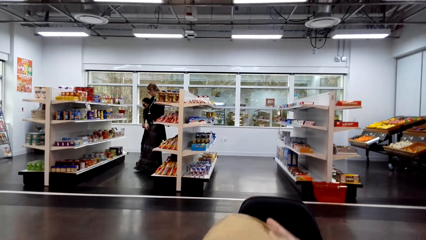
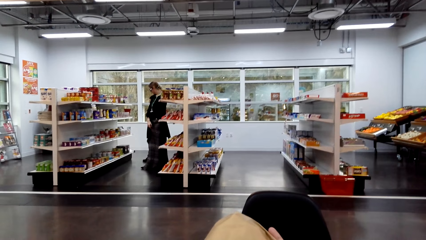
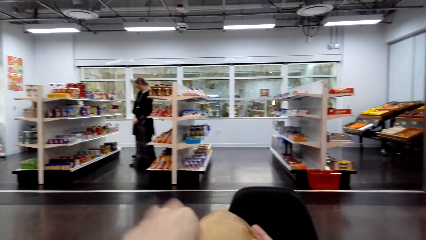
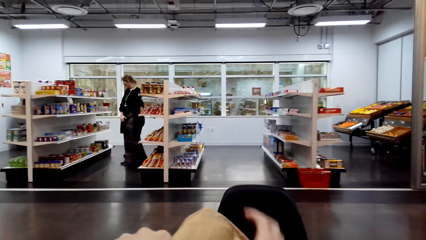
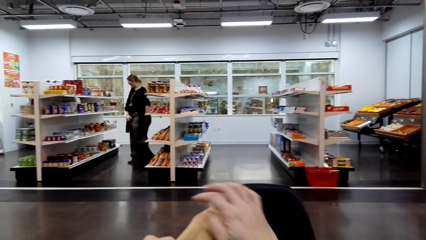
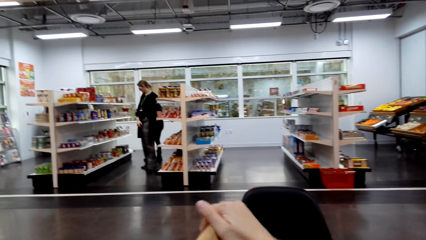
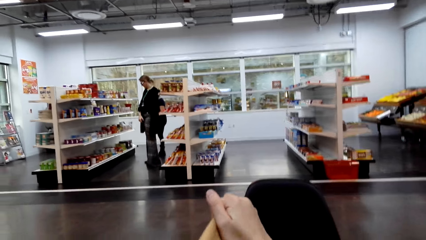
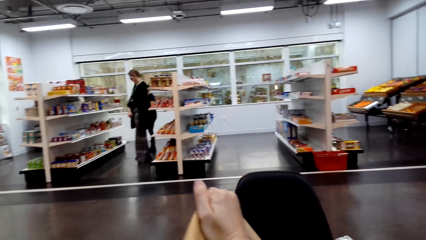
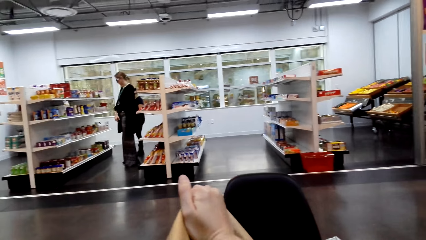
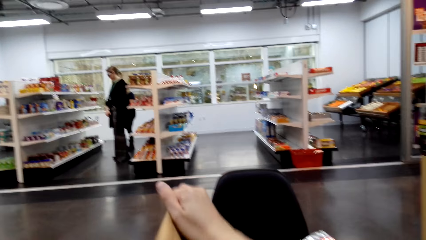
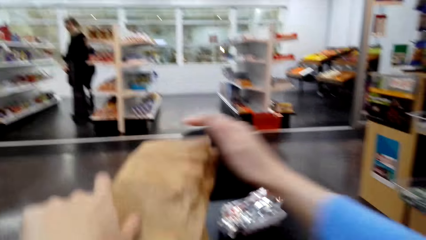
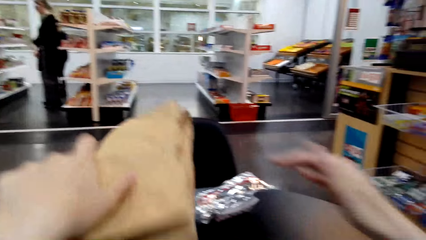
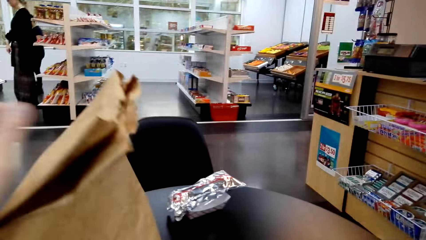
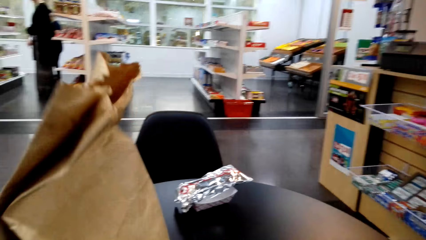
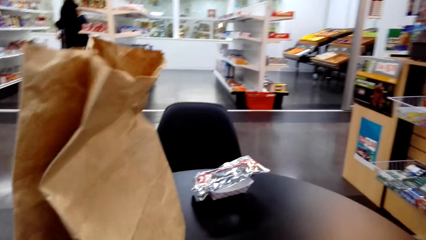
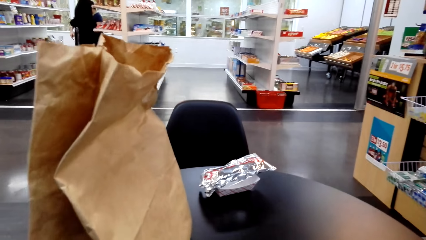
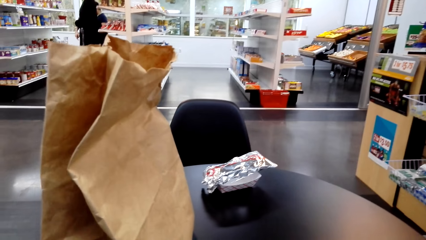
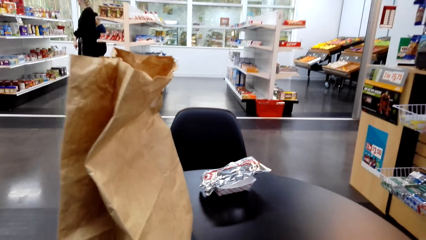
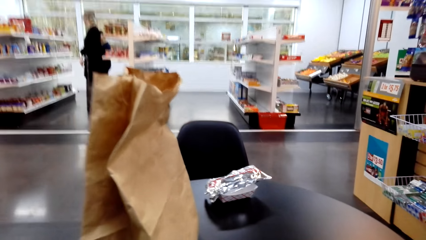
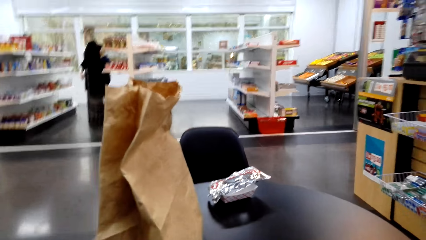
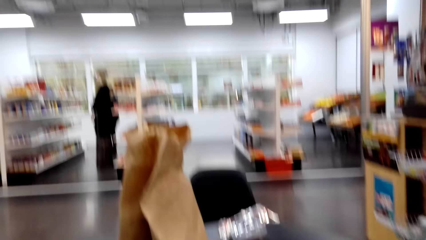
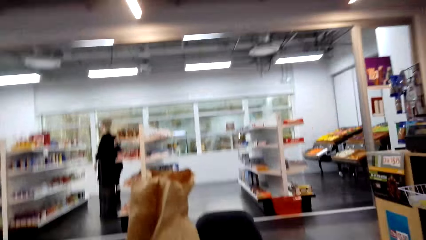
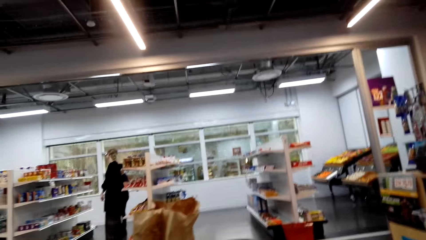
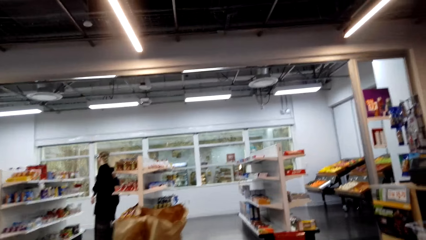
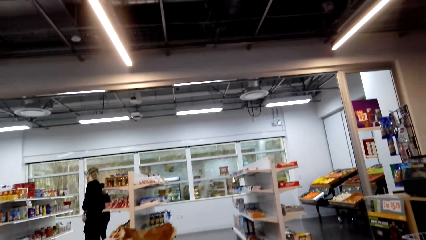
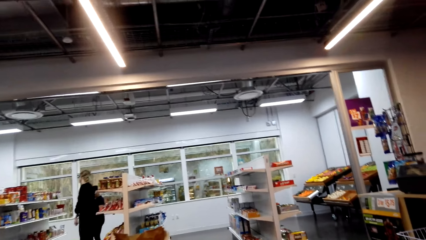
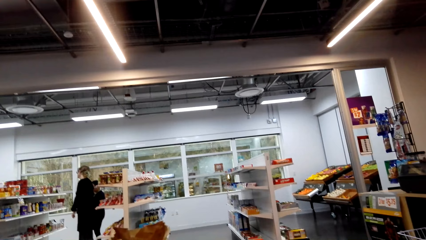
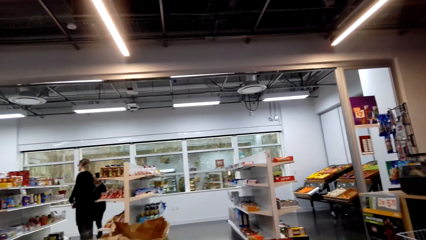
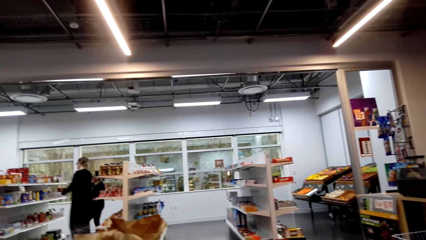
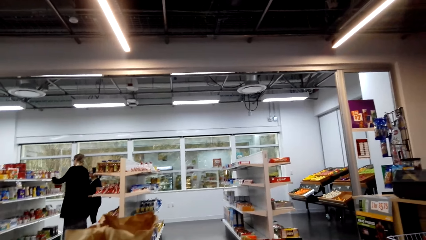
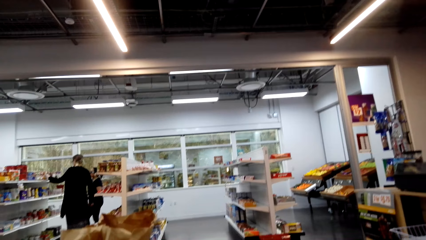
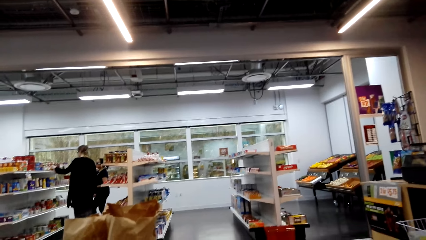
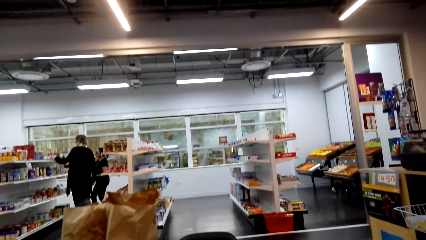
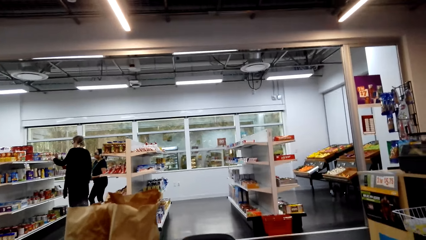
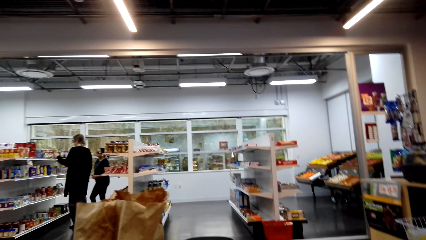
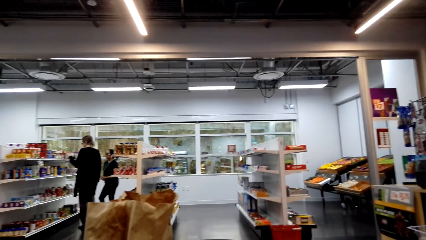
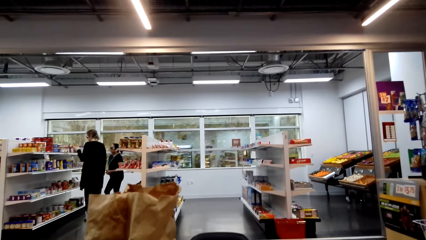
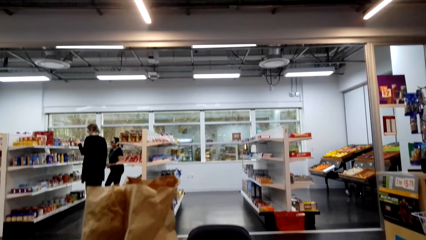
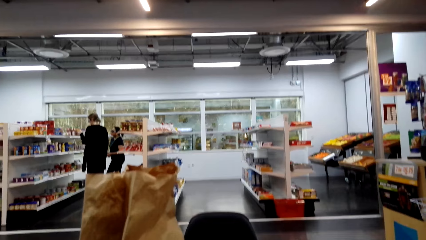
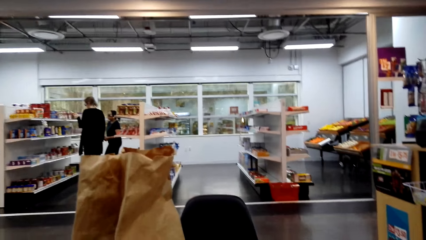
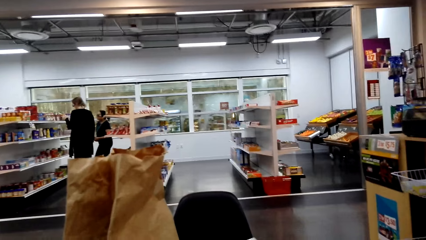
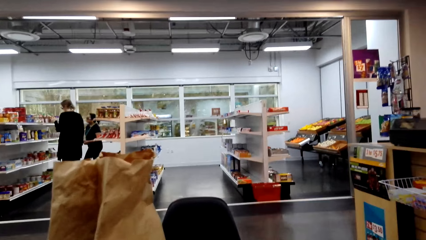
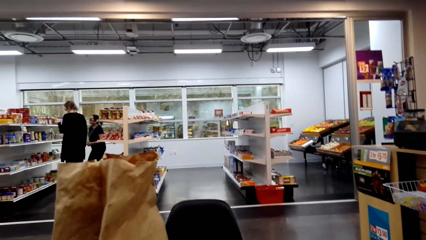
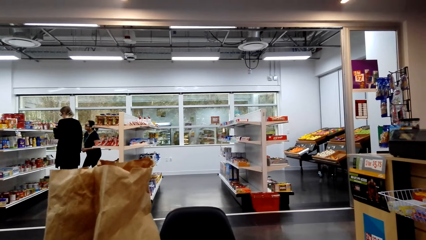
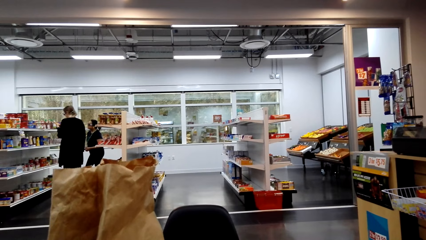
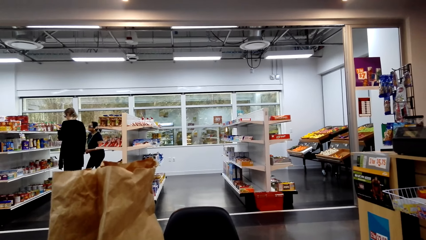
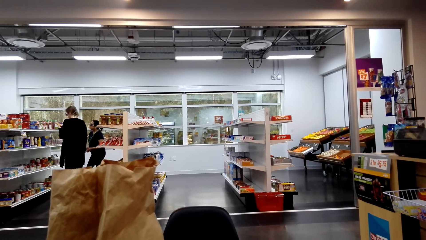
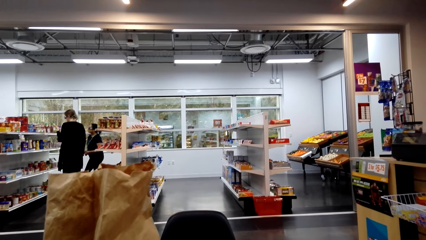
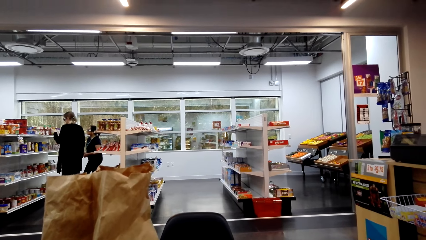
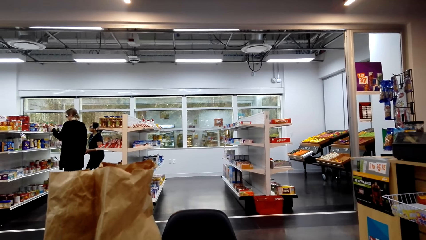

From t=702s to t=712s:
The camera wearer looks around the supermarket.

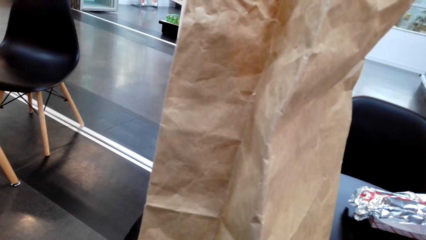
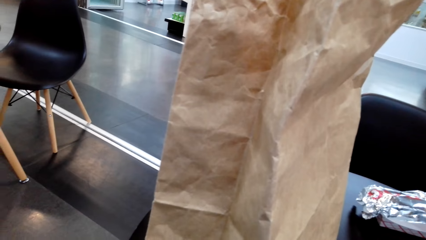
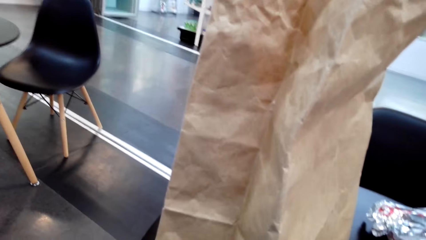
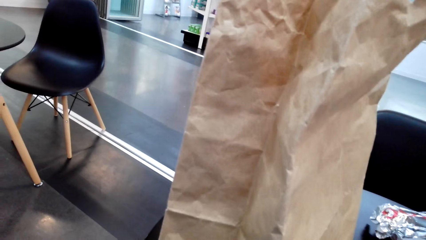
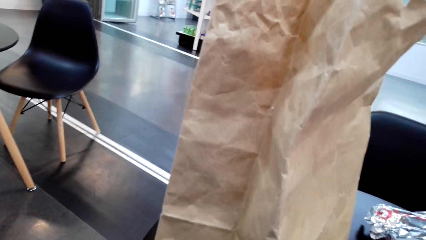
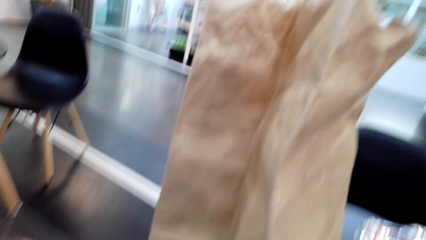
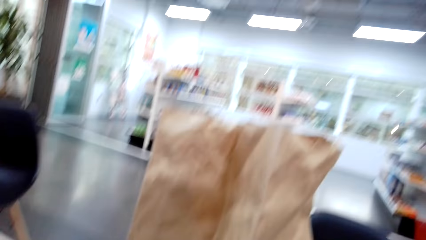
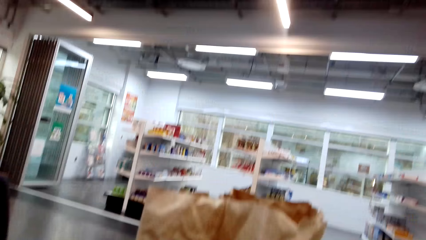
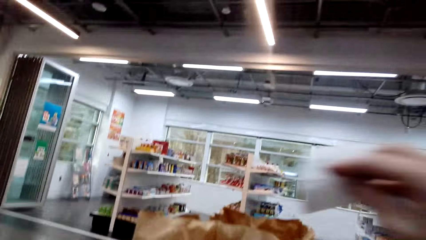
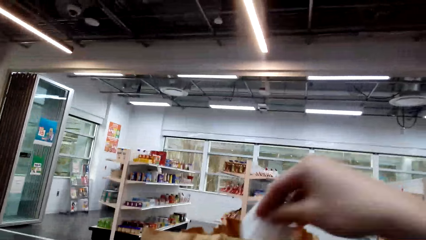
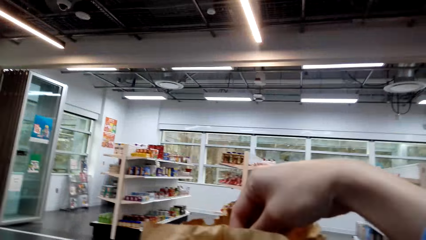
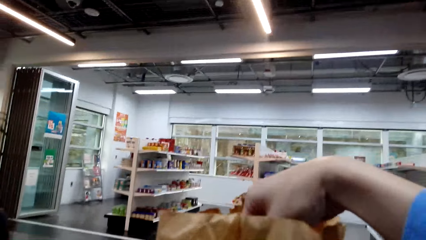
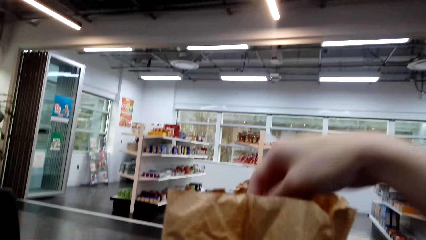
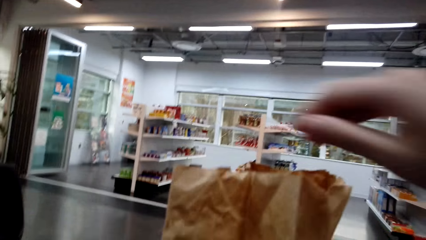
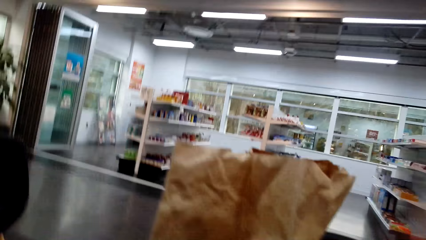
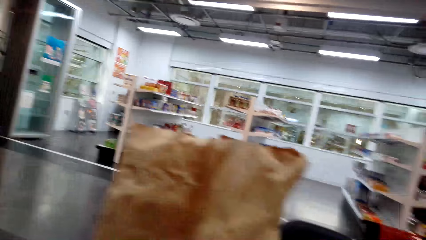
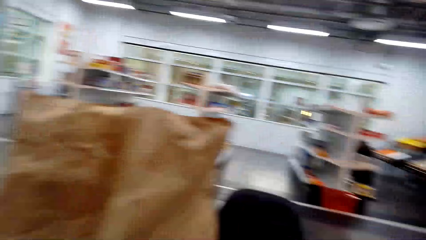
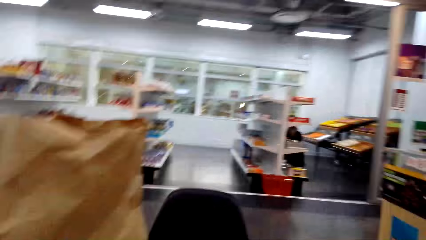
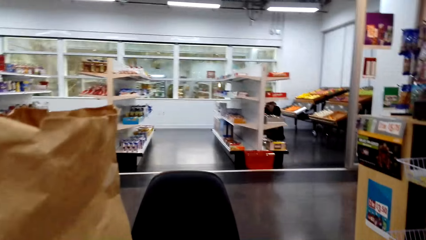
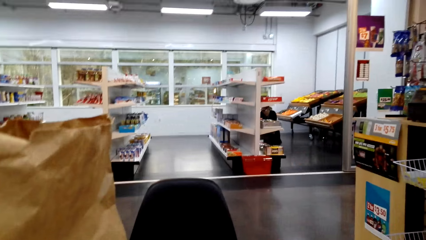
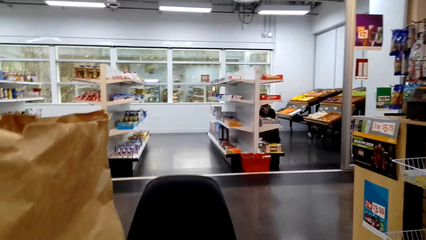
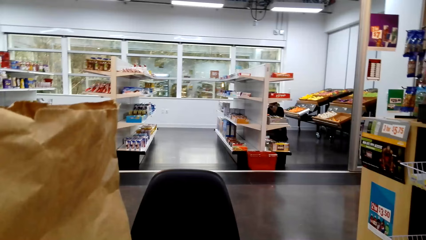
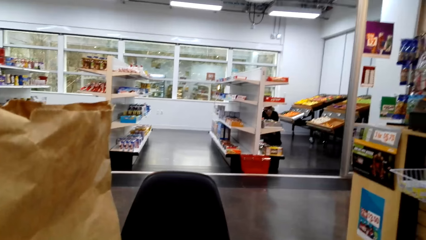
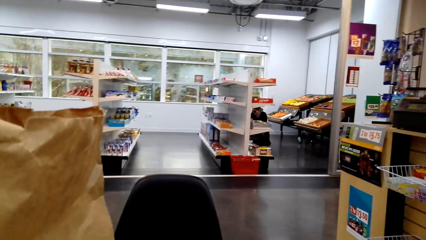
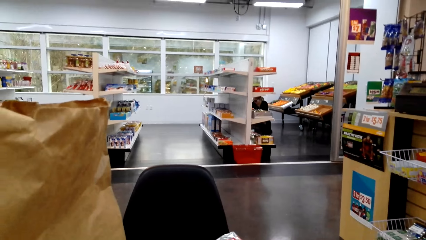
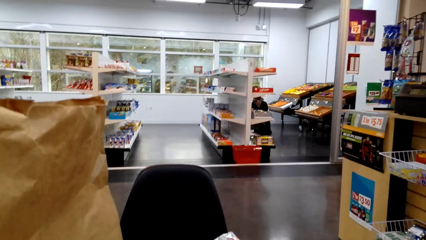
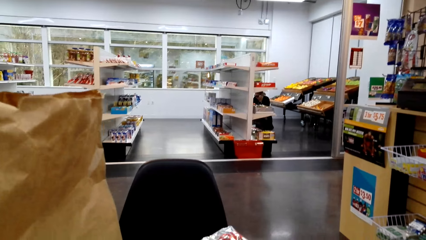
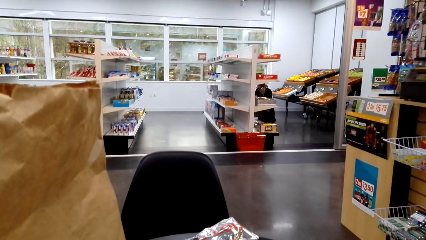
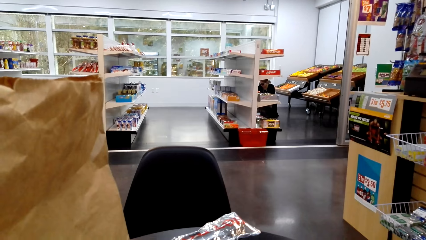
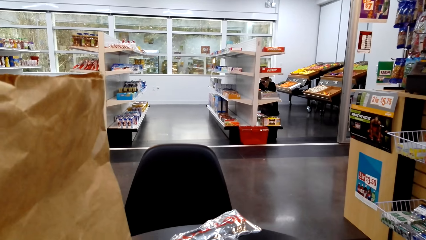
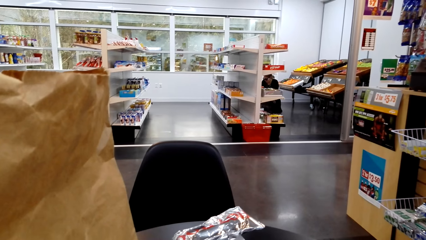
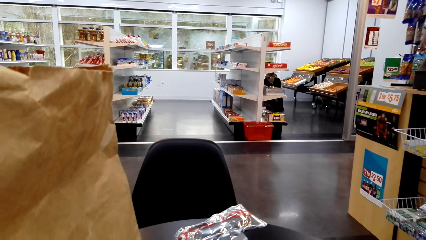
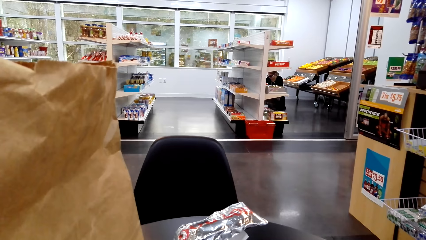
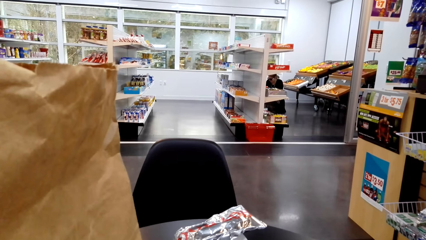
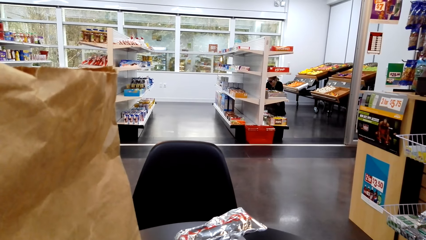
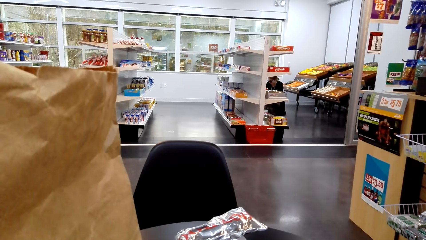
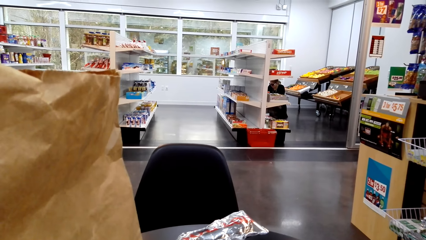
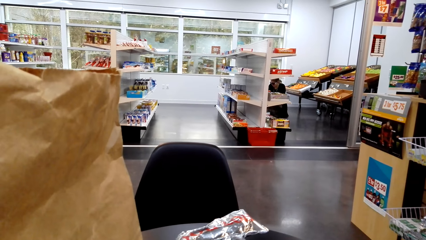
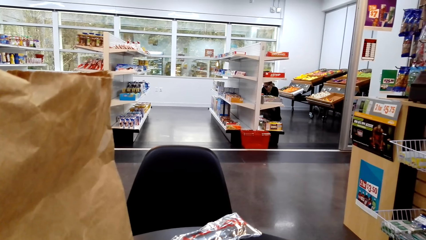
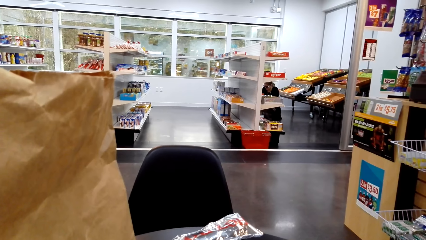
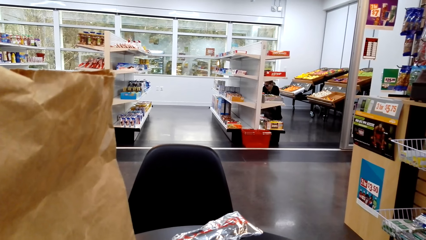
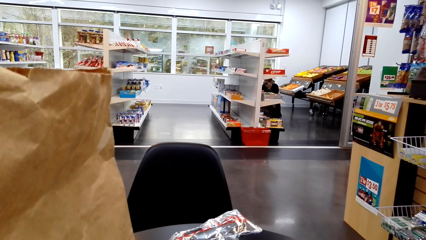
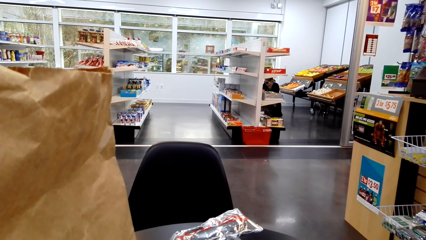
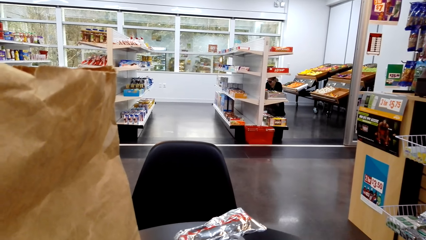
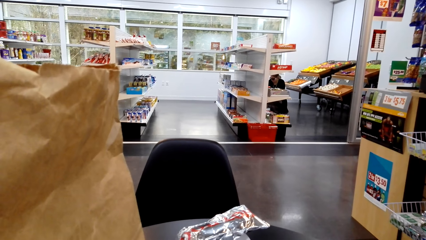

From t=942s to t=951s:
The camera wearer puts something in the shopping bag. They look around the supermarket.
